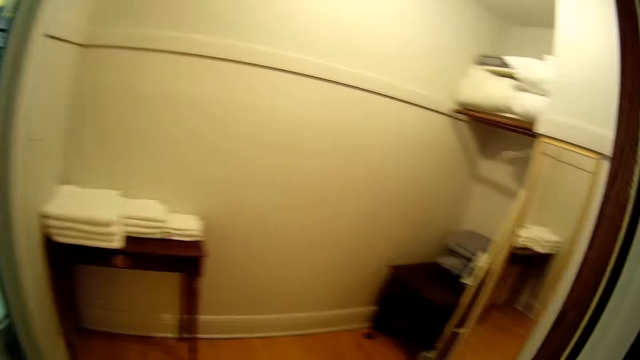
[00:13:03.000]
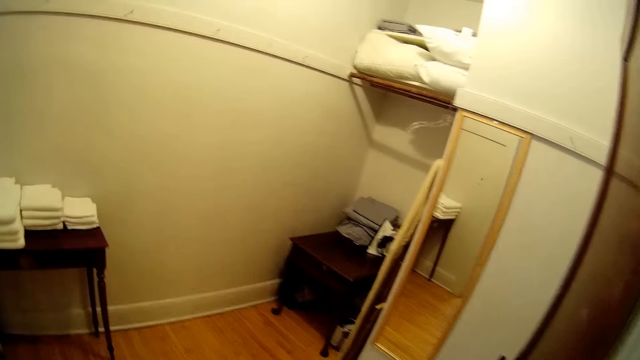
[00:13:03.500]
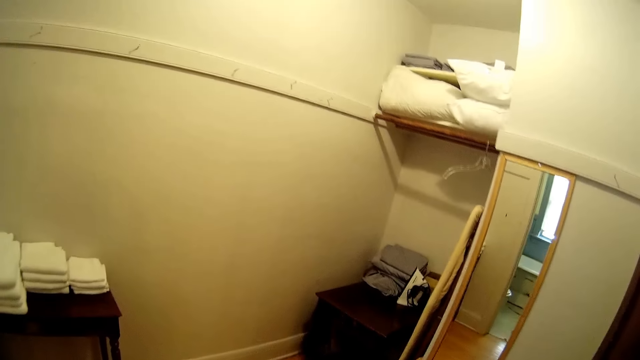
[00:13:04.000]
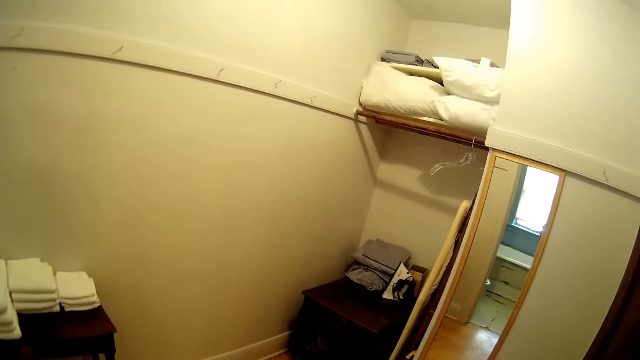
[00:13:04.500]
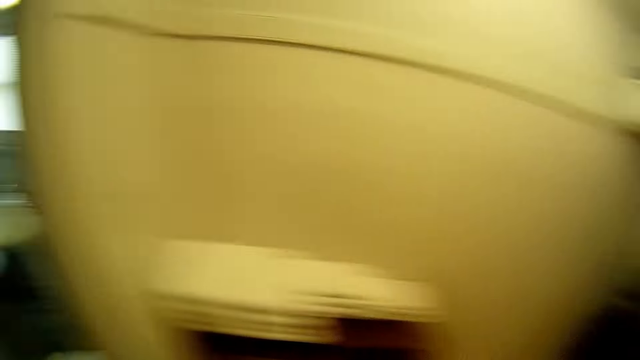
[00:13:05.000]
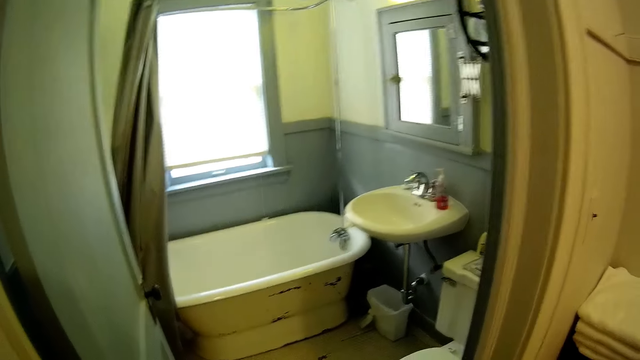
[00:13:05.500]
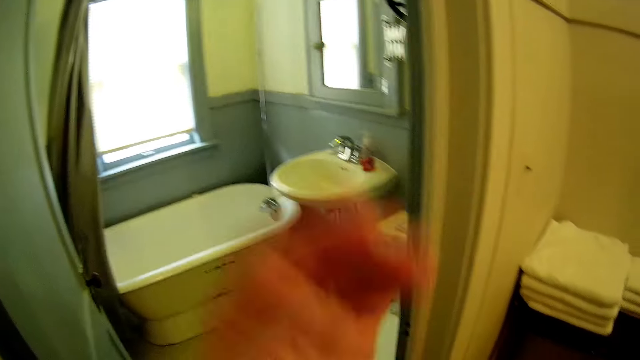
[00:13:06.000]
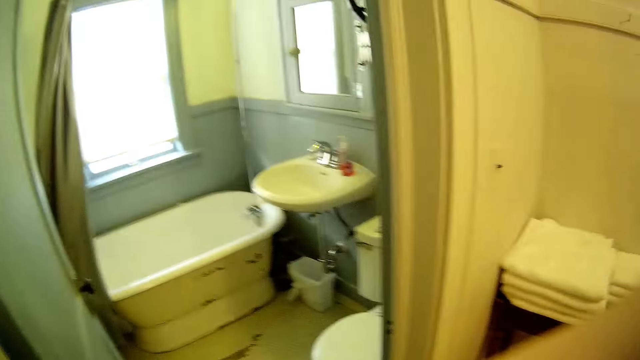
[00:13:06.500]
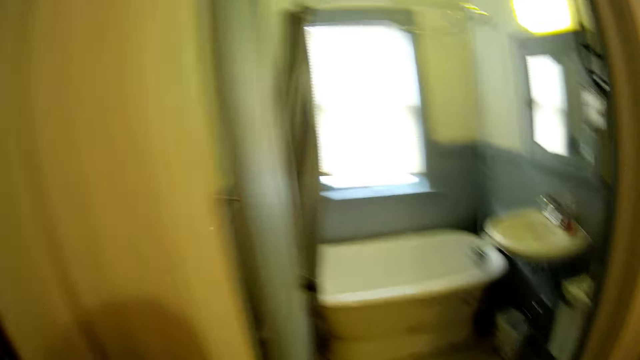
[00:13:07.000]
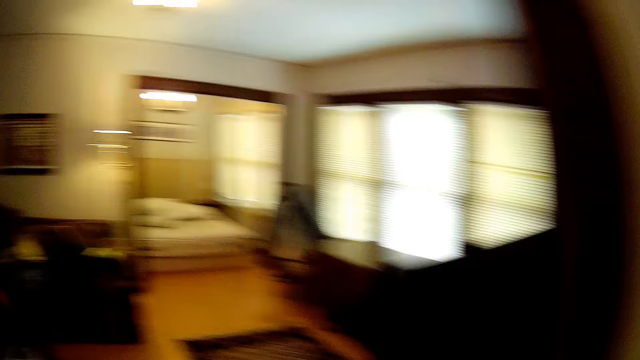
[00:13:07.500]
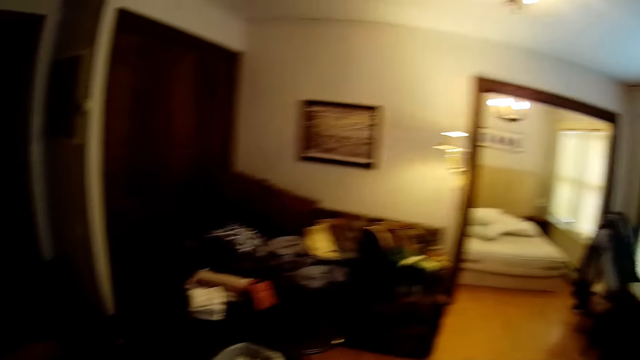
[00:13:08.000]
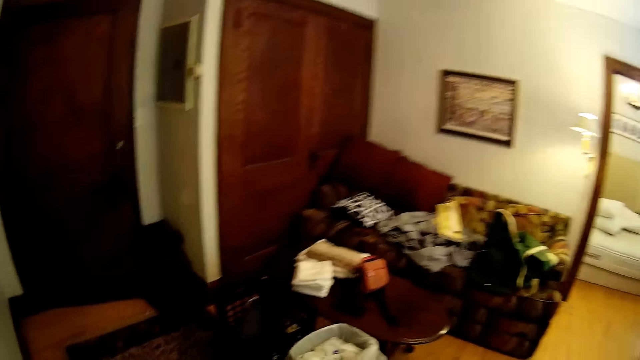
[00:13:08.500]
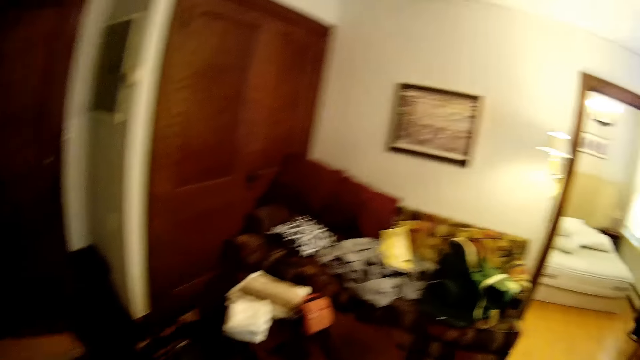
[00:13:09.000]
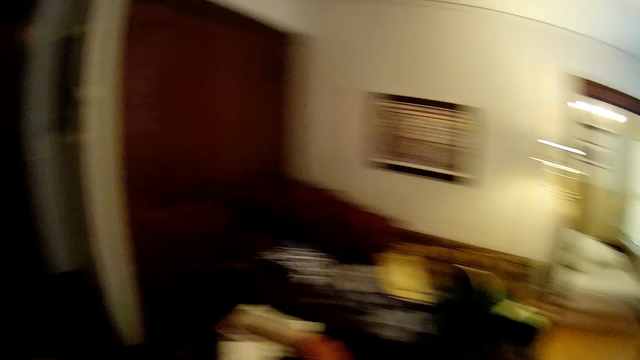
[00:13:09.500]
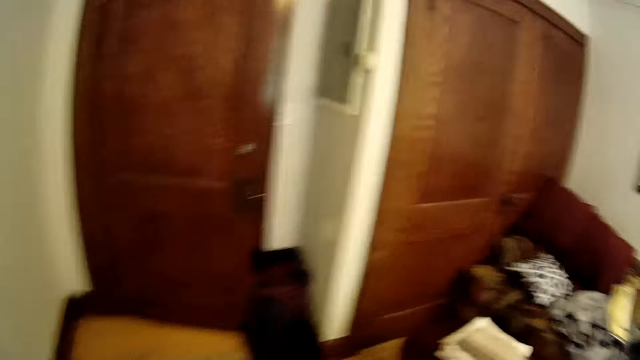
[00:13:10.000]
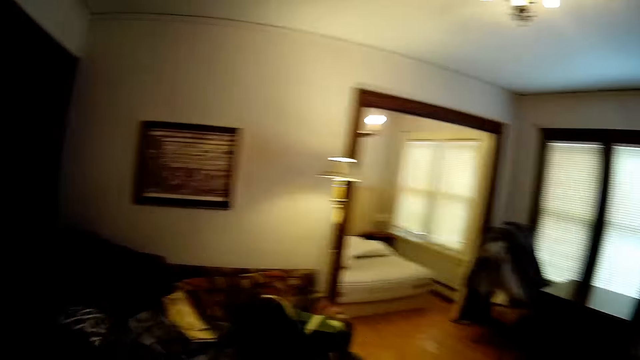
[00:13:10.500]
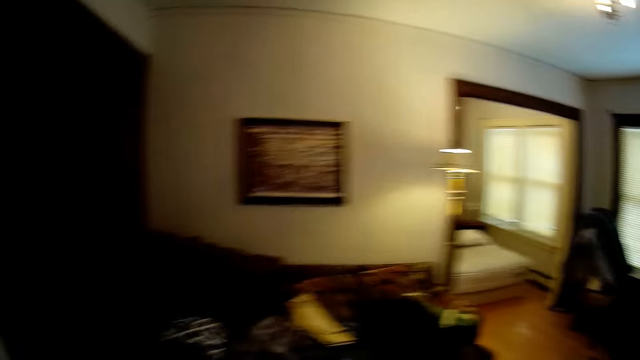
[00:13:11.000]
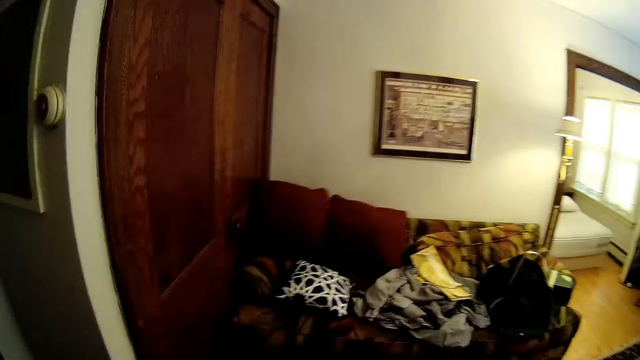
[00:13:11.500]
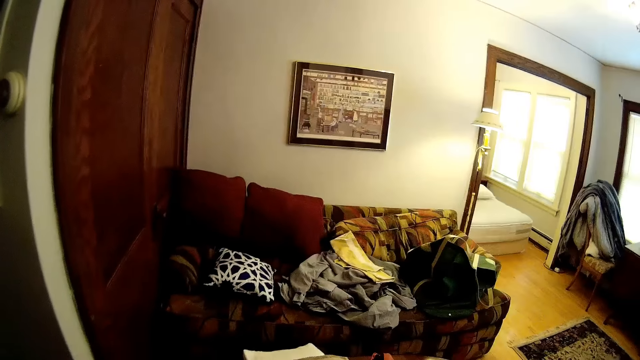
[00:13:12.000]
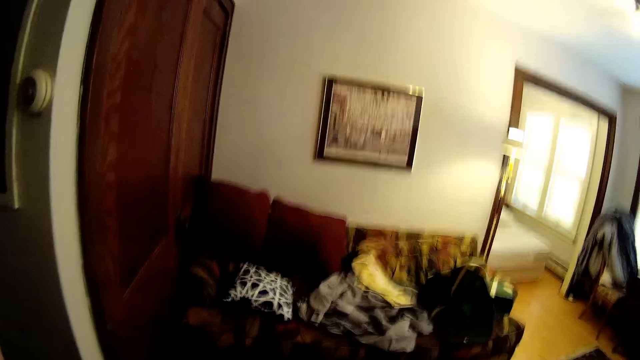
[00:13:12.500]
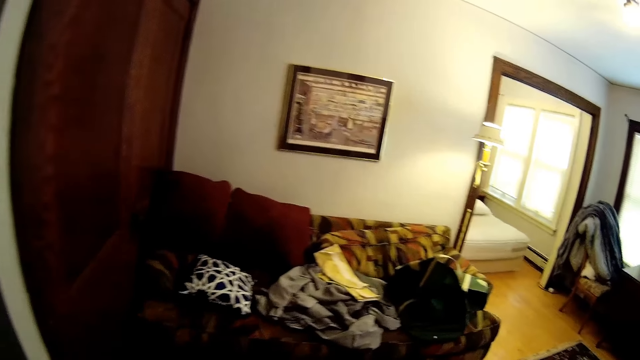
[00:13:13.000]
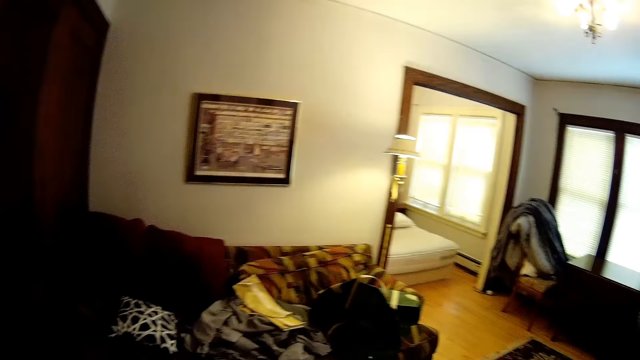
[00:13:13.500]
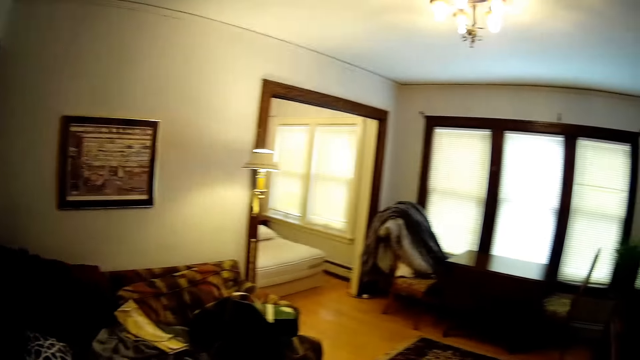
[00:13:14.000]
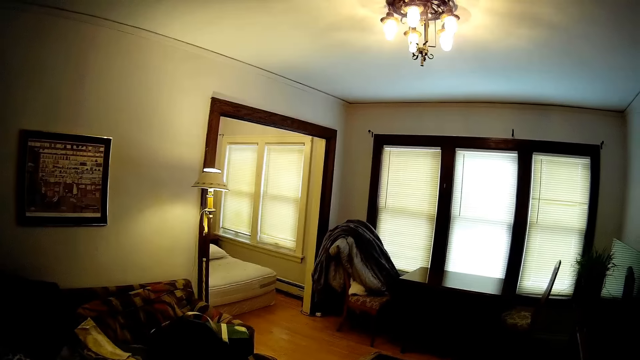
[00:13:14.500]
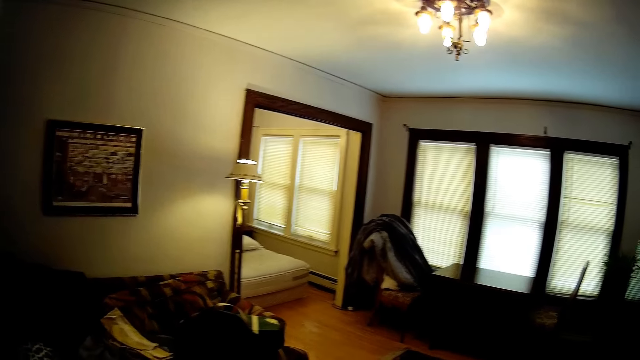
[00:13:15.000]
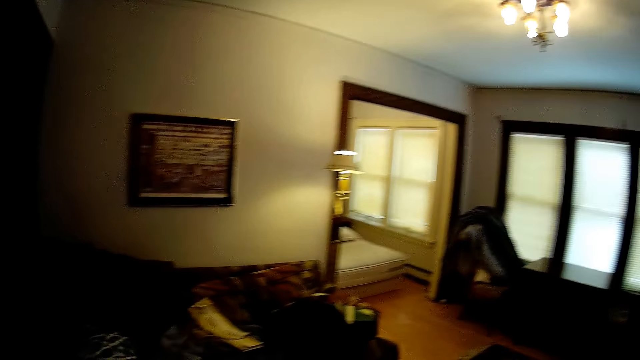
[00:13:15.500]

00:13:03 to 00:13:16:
The camera wearer looks around the house. They look around the house again.

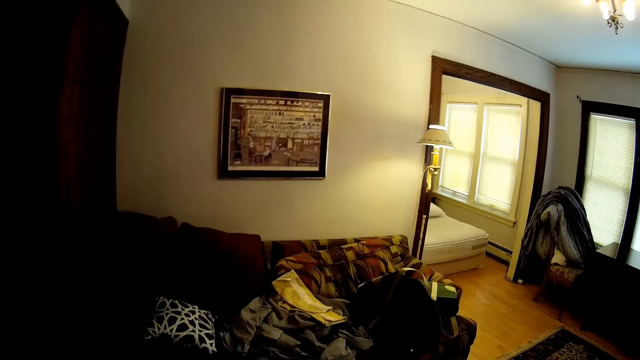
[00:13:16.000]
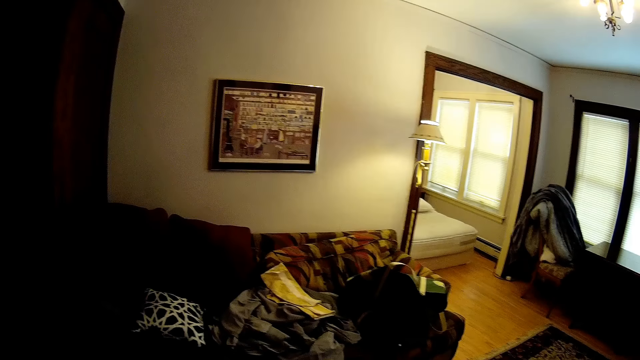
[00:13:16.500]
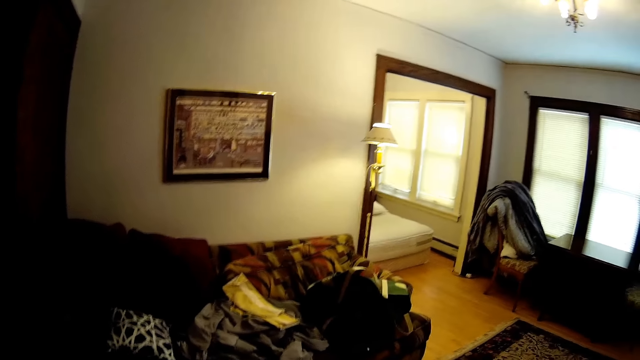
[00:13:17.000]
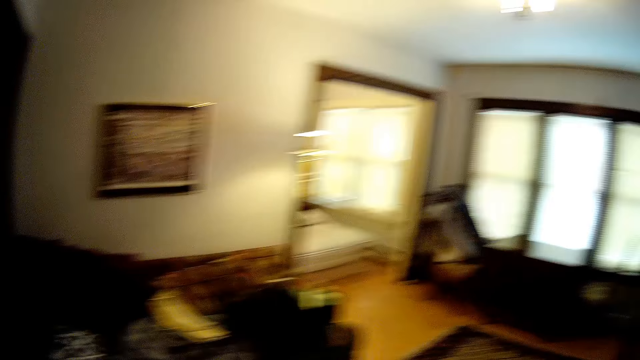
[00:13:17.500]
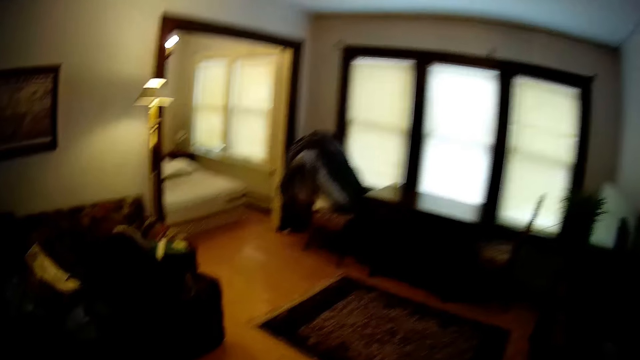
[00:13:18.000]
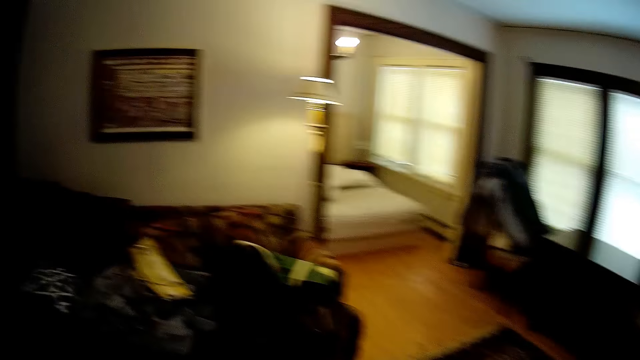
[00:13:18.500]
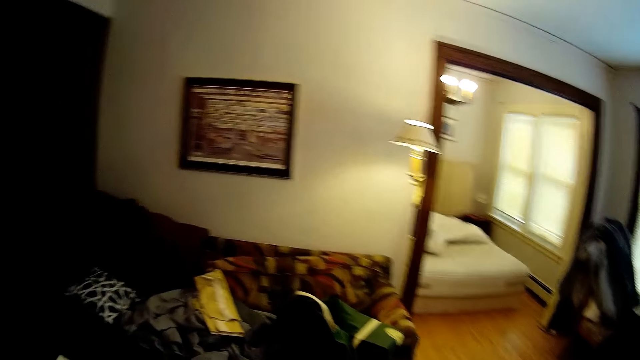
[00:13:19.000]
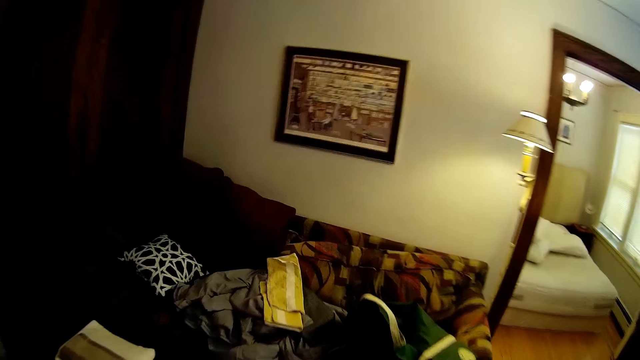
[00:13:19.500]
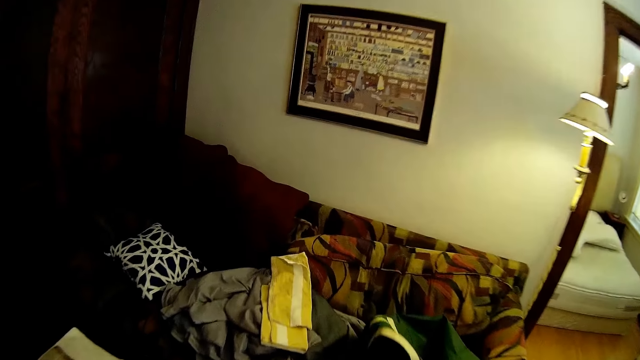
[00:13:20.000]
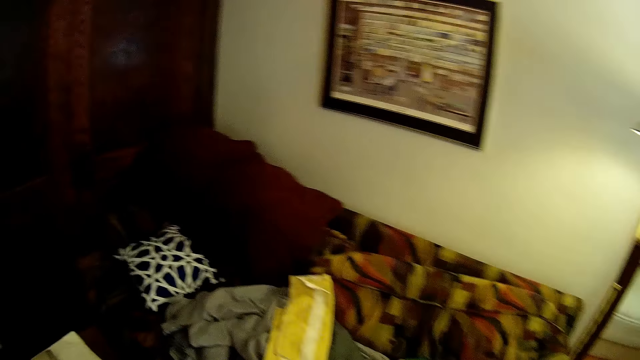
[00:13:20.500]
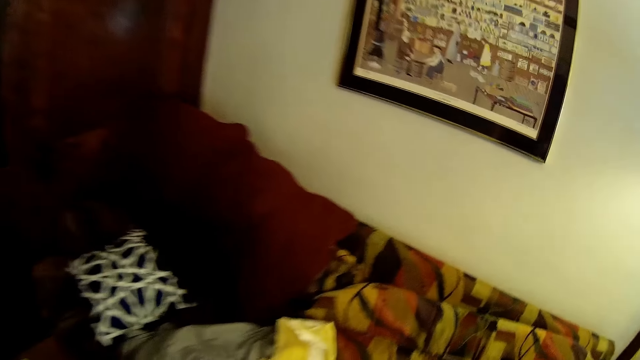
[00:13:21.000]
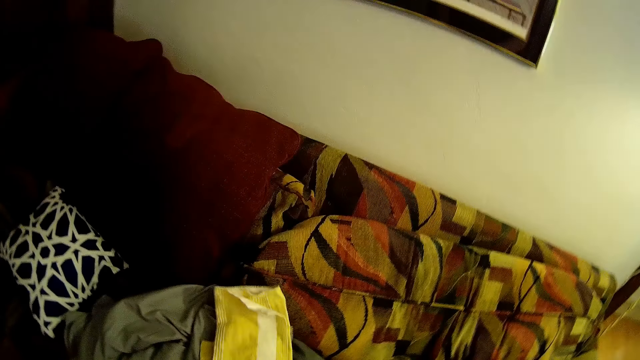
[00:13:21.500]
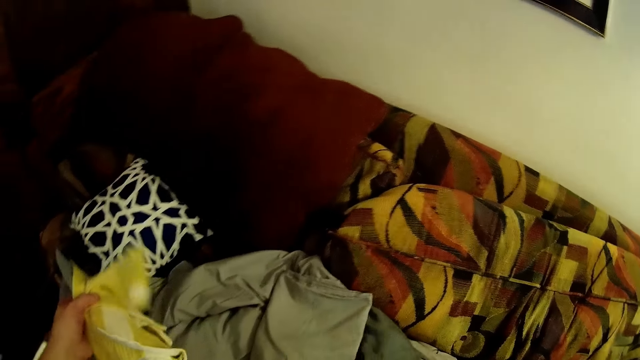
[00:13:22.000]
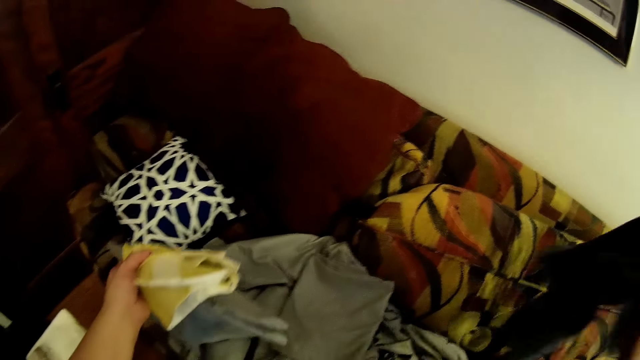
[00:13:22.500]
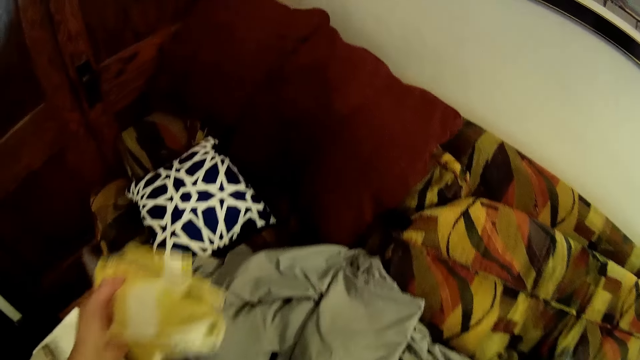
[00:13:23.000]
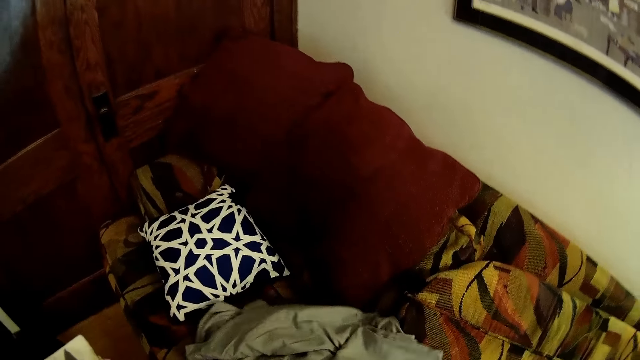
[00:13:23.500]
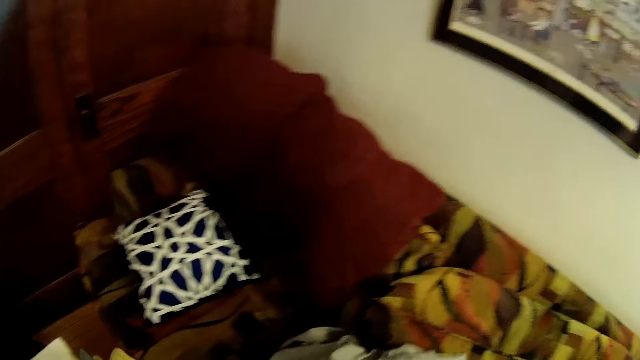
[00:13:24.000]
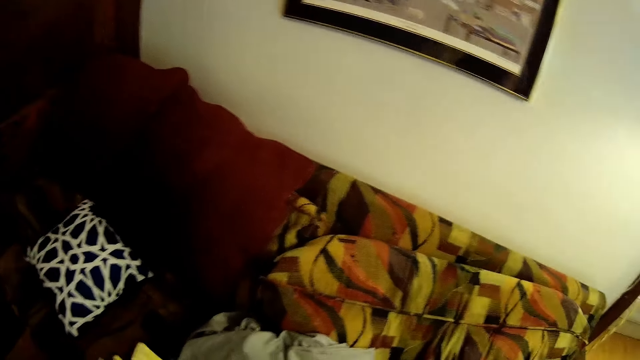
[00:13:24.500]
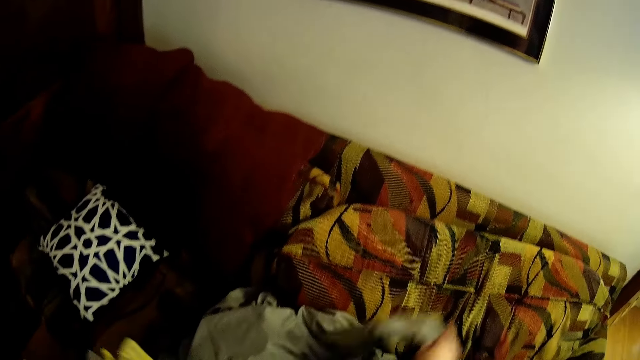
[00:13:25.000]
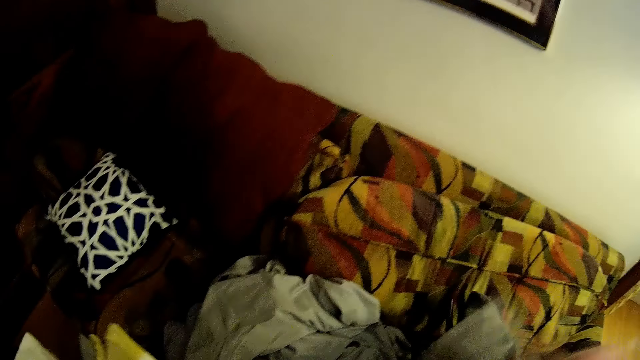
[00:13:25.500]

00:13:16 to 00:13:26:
The camera wearer walks around the house. They pick up table mats.
